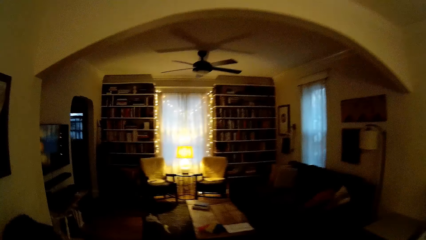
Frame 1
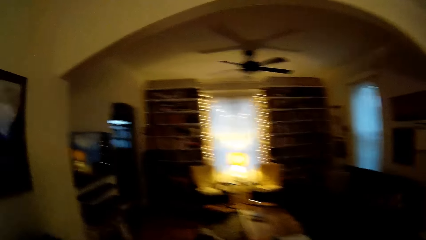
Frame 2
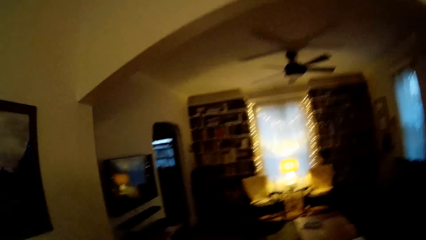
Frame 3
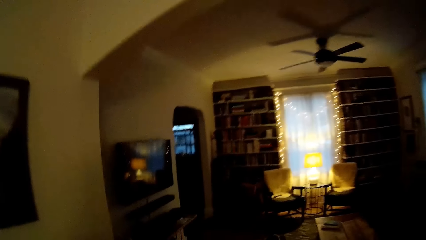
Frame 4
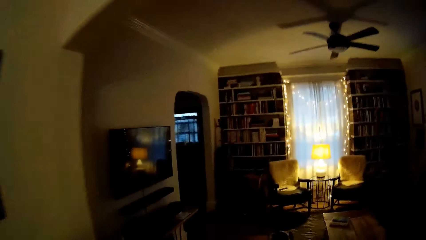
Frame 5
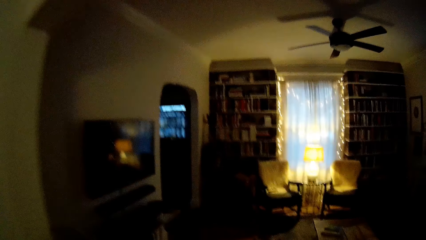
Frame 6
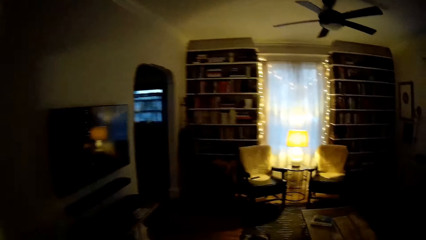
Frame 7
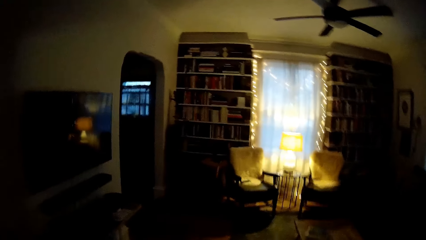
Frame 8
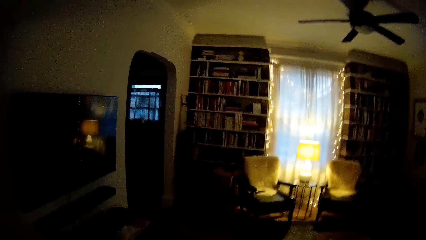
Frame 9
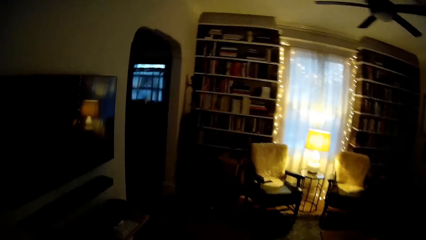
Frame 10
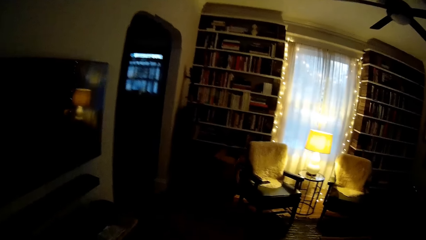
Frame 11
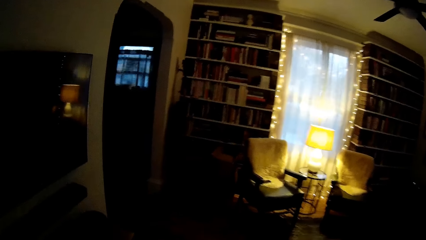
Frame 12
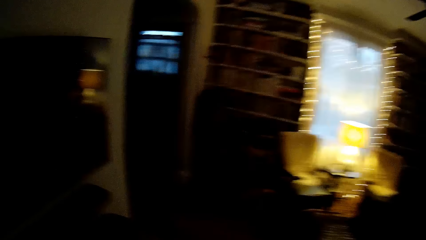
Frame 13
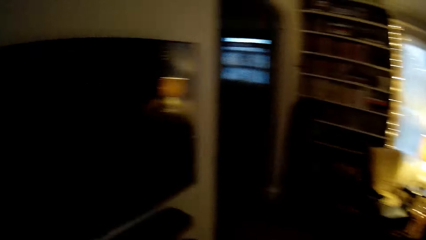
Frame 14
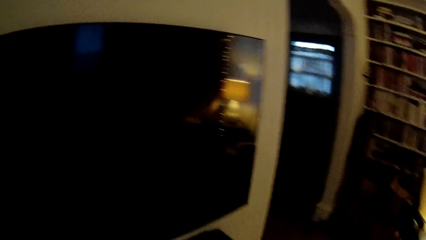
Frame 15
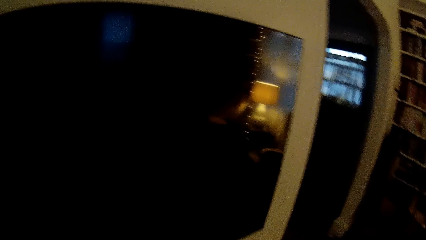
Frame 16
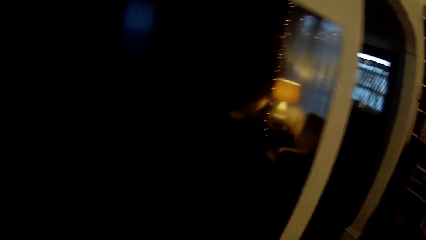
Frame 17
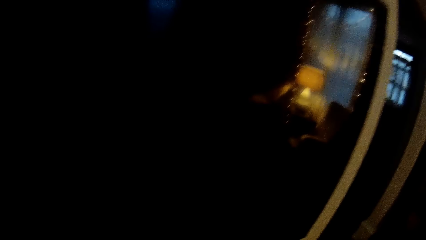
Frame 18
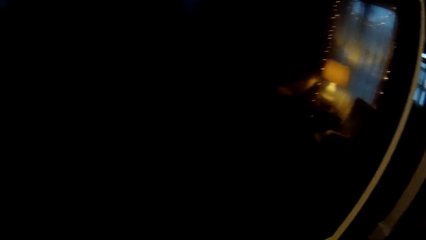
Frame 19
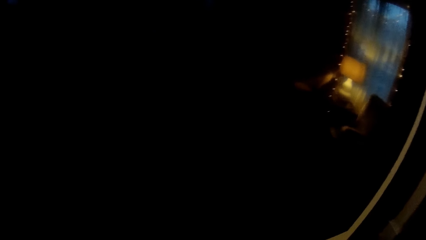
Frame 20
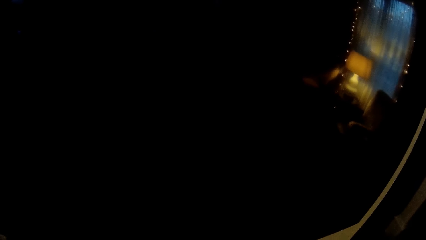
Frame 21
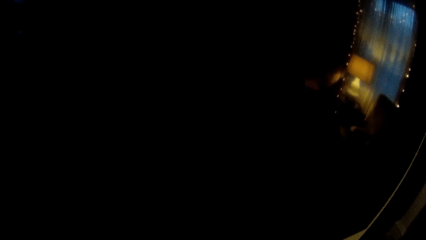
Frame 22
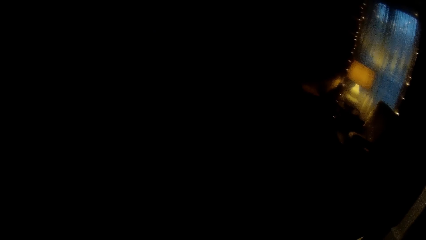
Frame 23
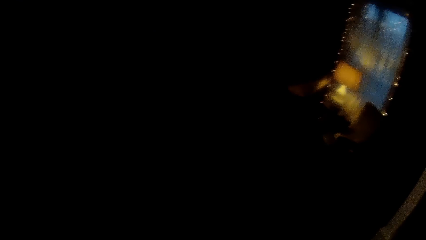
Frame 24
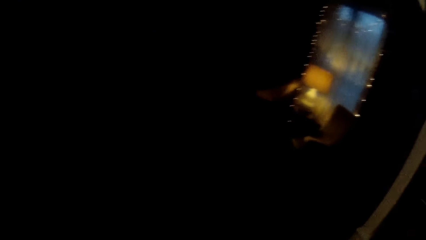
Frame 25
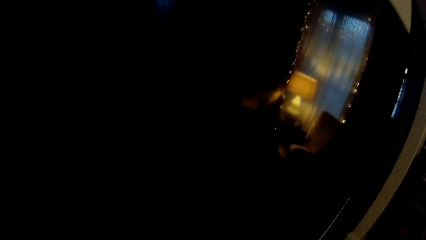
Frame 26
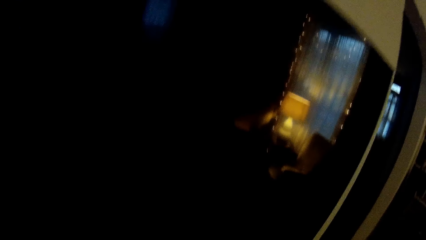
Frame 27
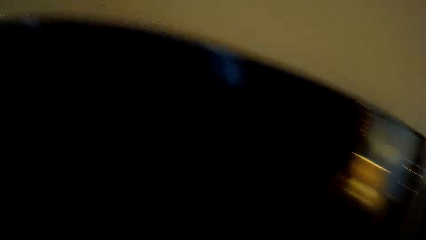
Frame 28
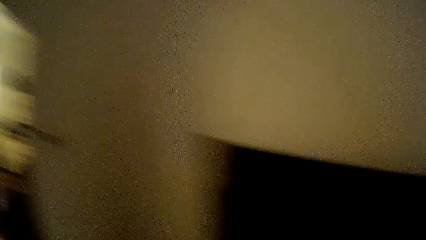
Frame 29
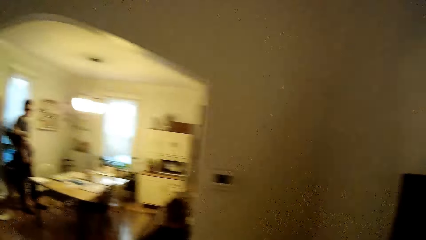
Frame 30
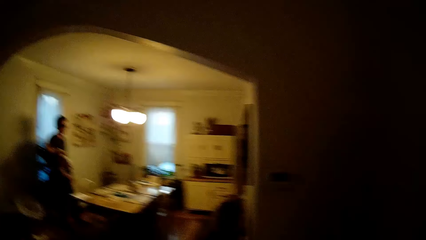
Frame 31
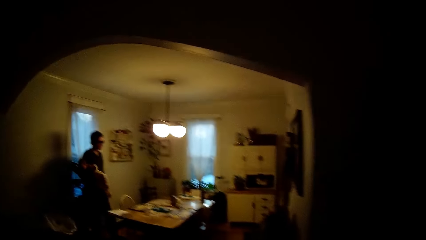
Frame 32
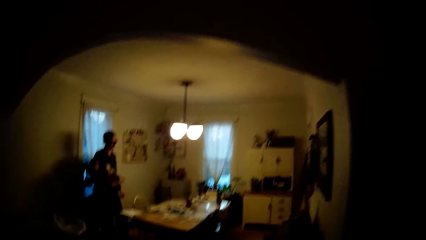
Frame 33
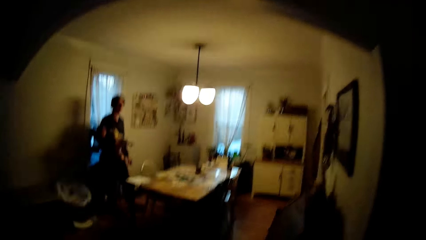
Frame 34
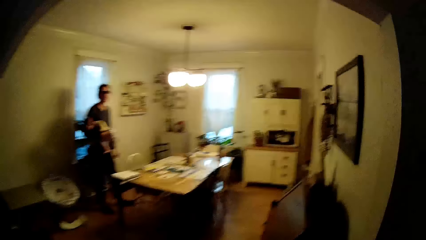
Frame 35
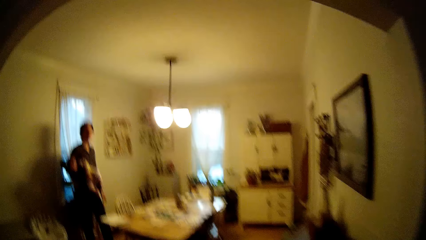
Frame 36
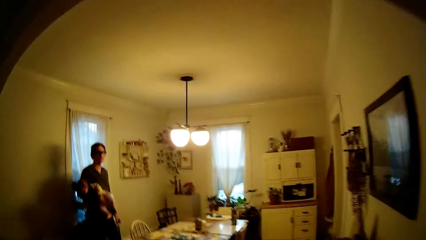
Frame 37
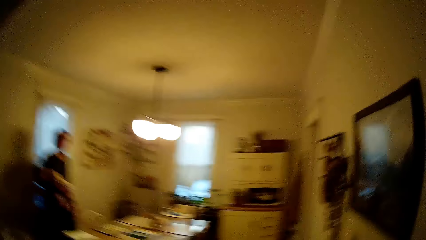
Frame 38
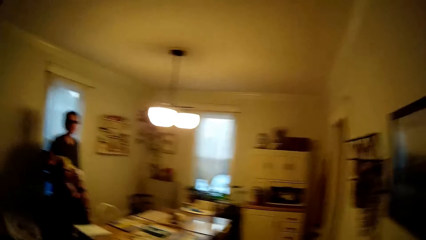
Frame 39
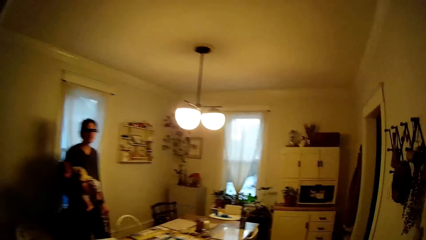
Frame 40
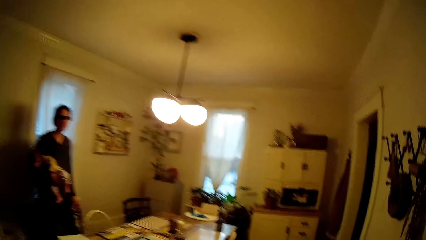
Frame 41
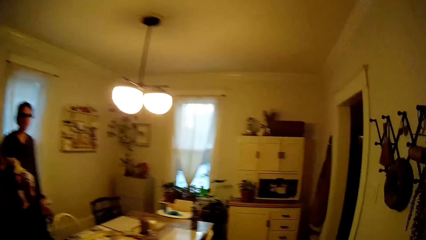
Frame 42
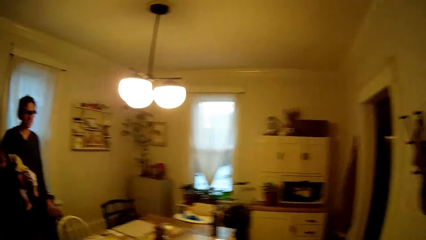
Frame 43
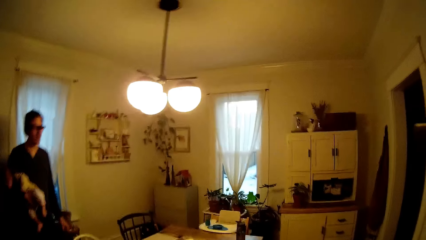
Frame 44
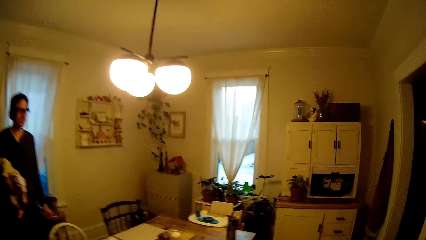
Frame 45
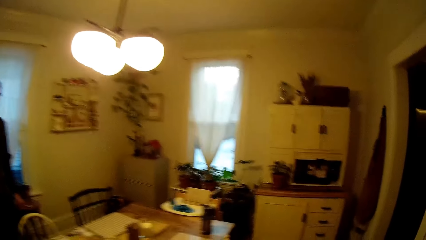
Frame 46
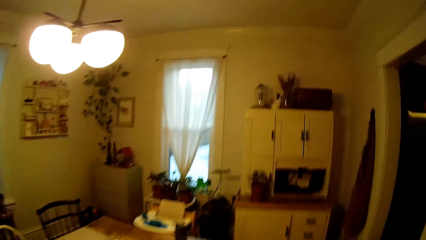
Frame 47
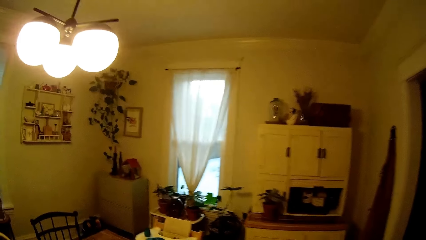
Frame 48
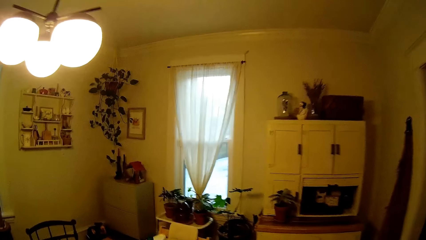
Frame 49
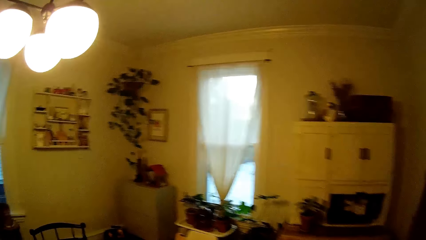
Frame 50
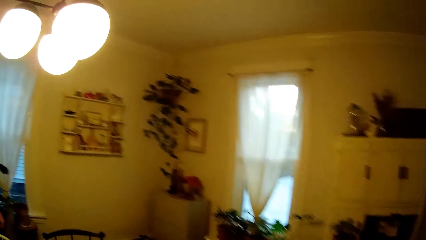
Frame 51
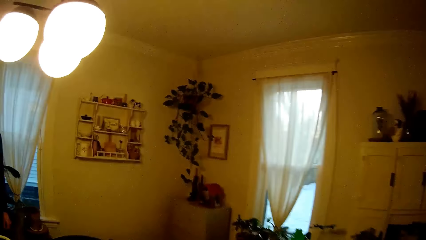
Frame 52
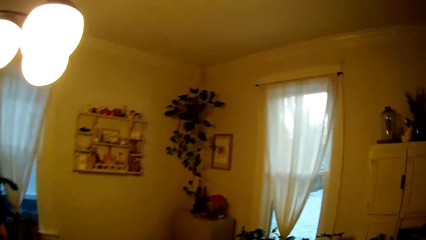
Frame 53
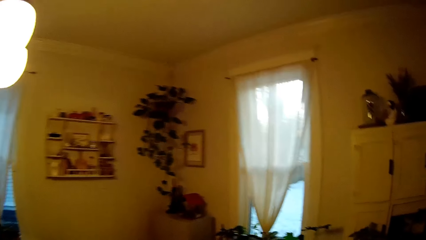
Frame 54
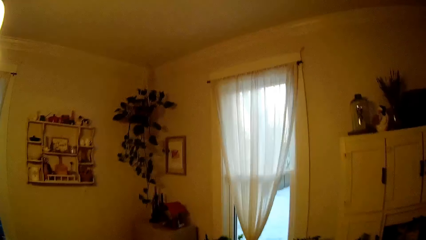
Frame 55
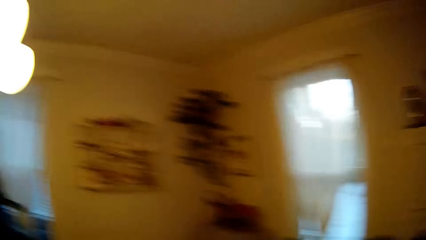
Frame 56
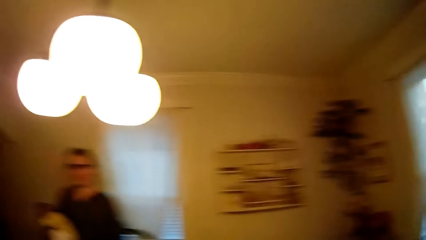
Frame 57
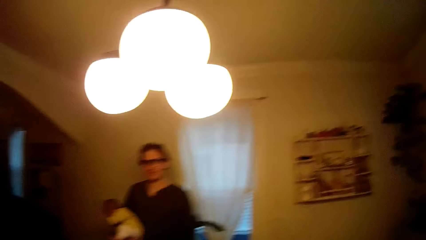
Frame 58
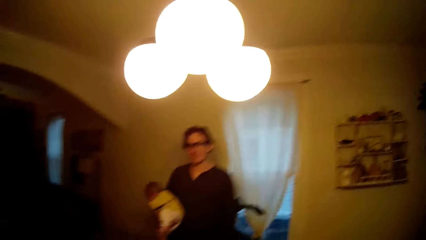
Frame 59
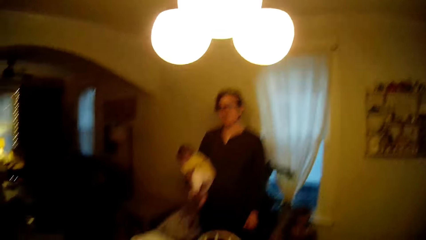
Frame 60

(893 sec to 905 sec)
The camera wearer walks around. They speak to the person.

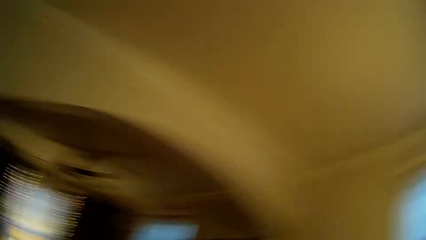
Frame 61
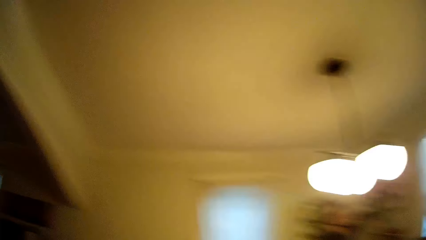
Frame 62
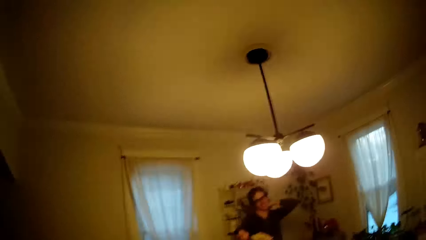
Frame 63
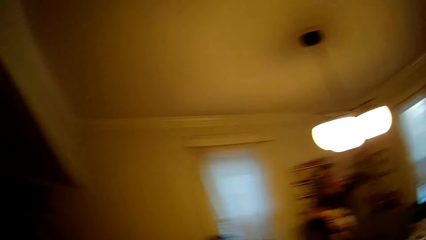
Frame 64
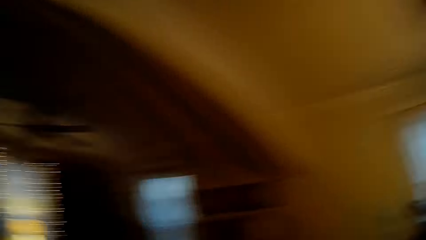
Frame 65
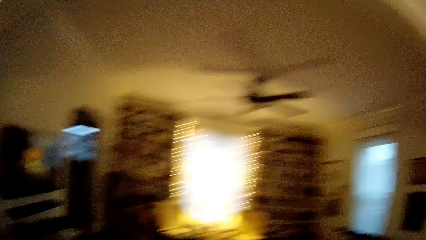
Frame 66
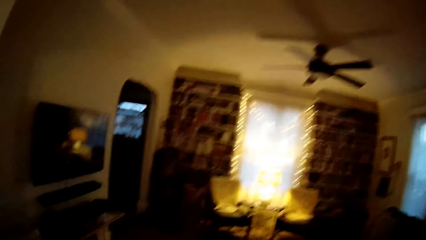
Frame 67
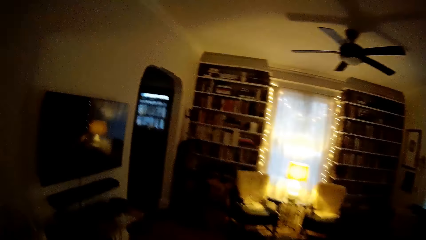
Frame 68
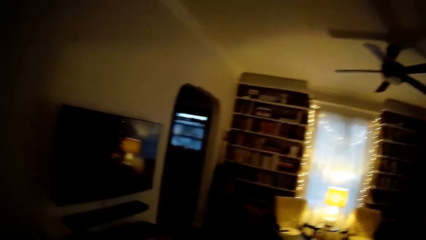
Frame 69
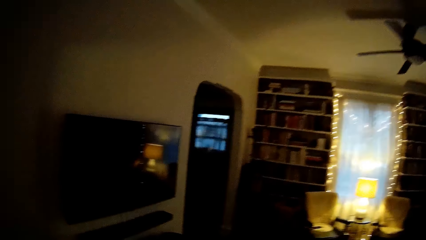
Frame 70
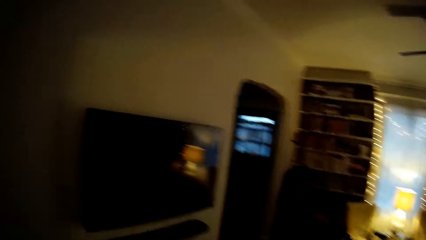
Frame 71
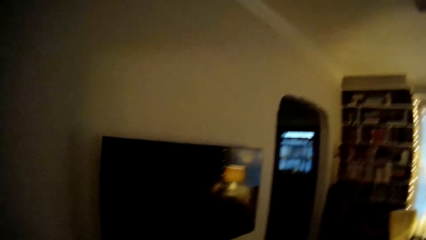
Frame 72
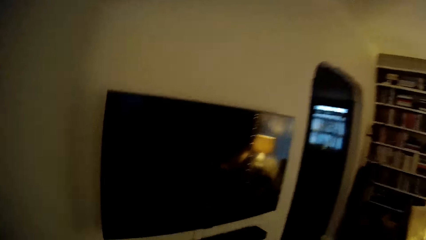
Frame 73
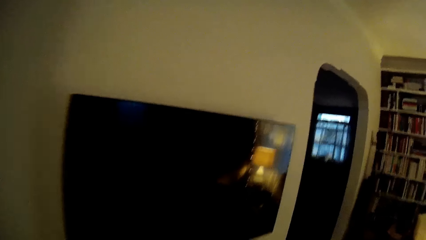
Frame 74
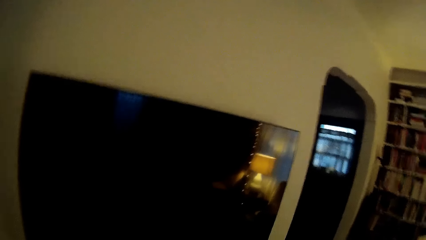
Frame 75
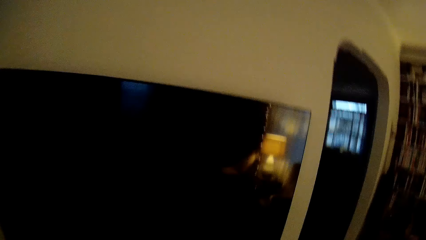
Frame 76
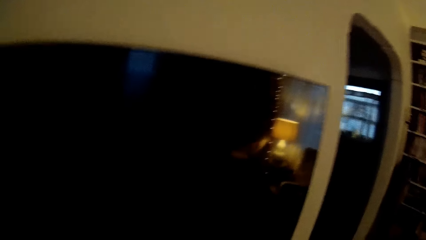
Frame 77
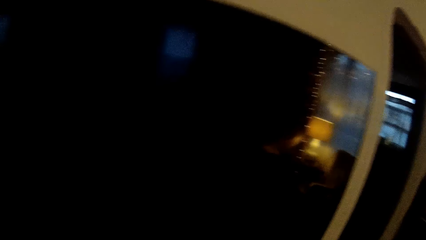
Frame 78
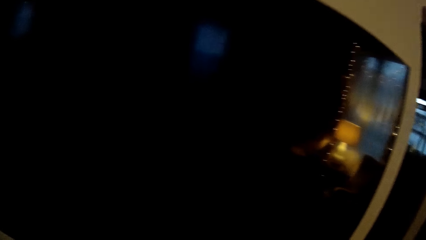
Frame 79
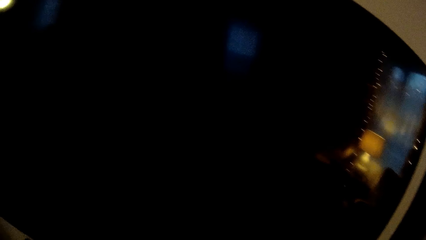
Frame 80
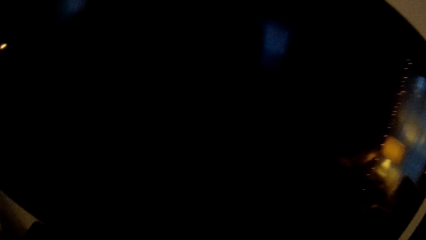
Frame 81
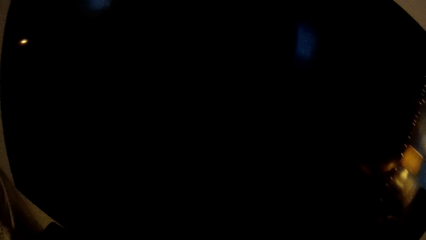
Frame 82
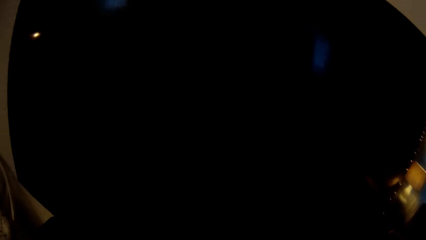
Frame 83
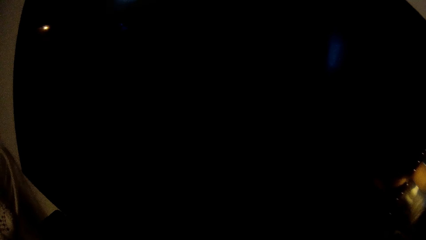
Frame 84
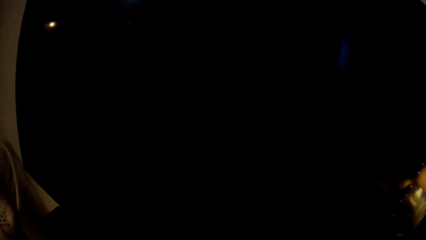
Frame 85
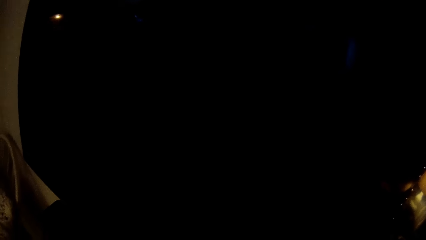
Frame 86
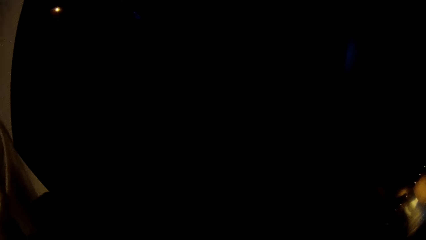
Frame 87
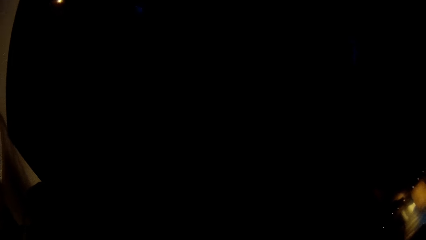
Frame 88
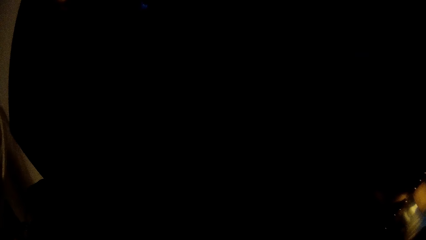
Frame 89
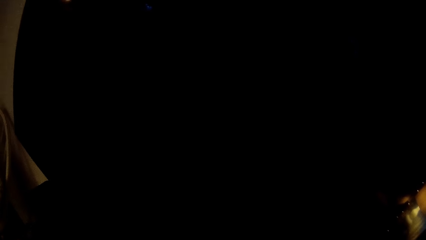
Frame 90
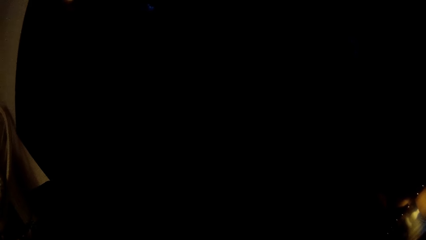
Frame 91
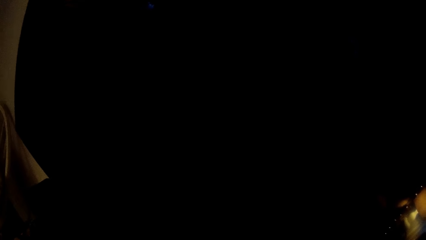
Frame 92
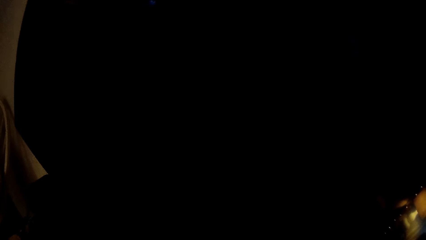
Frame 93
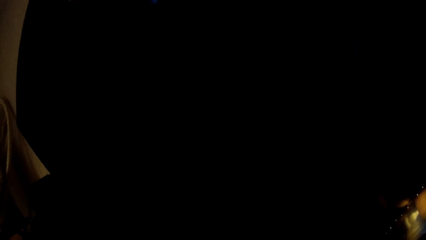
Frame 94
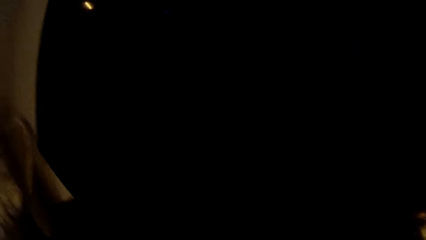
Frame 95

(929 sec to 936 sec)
The camera wearer walks around.
